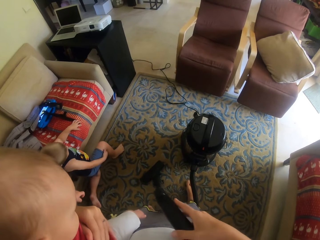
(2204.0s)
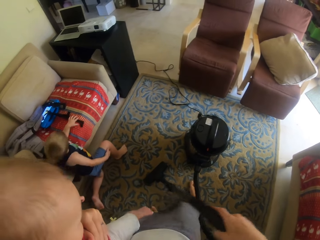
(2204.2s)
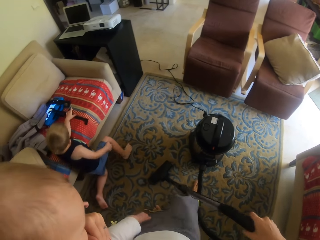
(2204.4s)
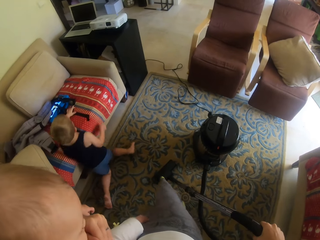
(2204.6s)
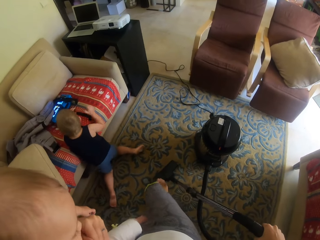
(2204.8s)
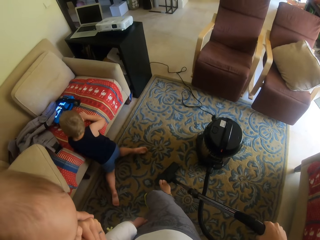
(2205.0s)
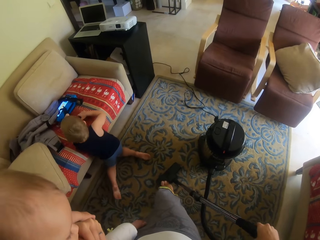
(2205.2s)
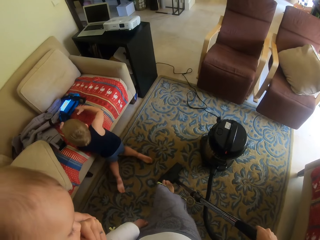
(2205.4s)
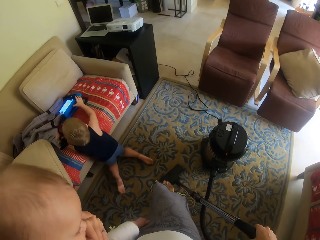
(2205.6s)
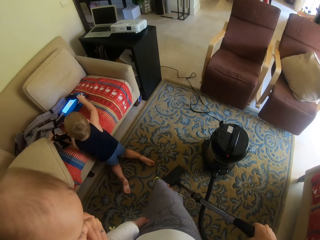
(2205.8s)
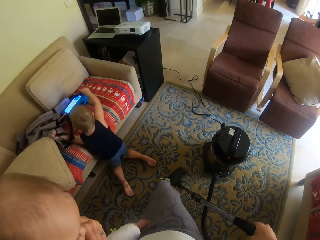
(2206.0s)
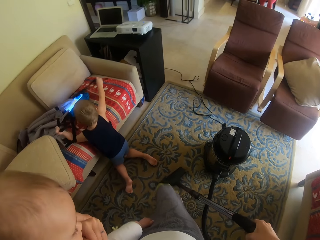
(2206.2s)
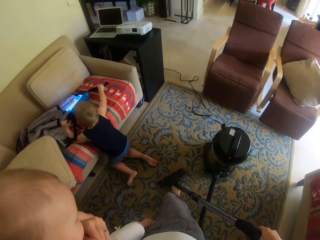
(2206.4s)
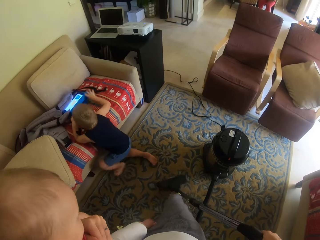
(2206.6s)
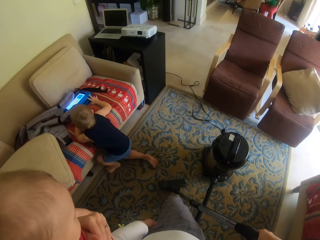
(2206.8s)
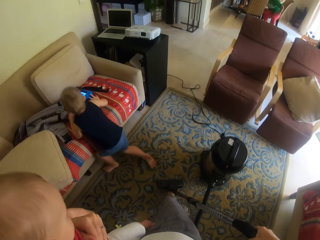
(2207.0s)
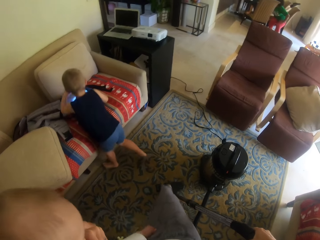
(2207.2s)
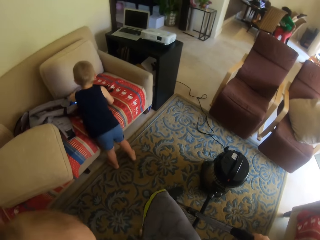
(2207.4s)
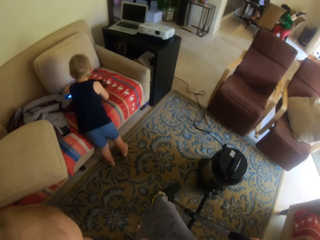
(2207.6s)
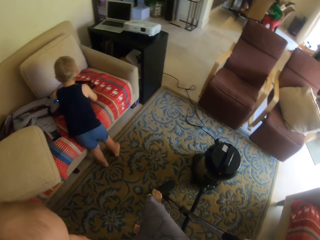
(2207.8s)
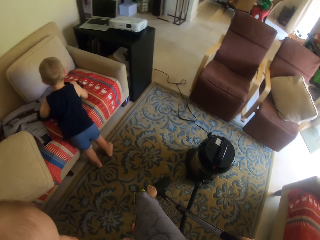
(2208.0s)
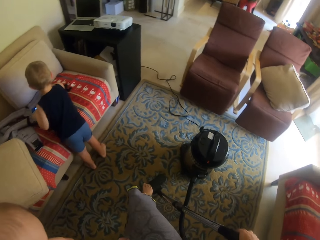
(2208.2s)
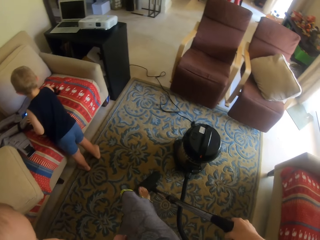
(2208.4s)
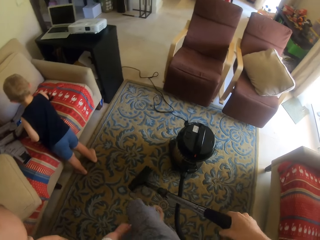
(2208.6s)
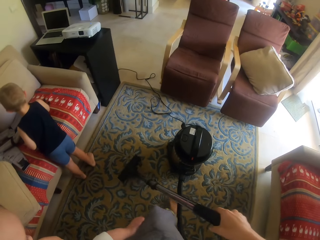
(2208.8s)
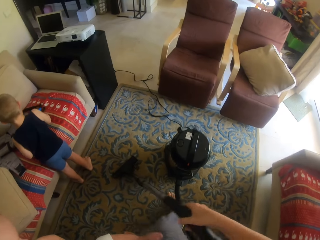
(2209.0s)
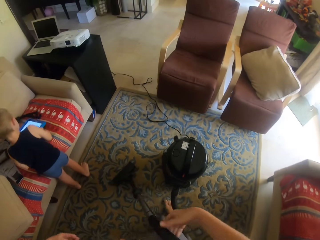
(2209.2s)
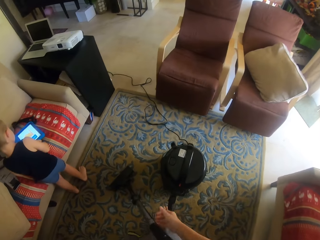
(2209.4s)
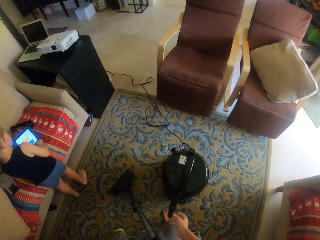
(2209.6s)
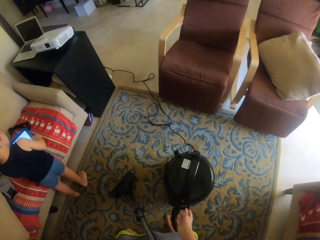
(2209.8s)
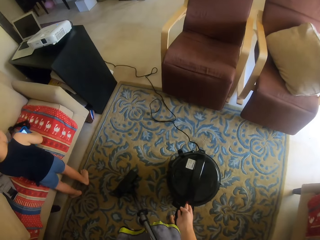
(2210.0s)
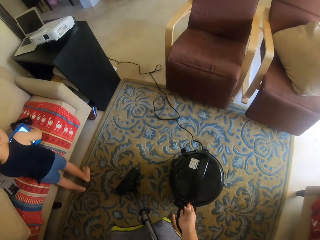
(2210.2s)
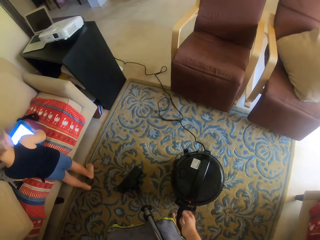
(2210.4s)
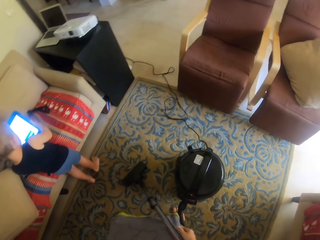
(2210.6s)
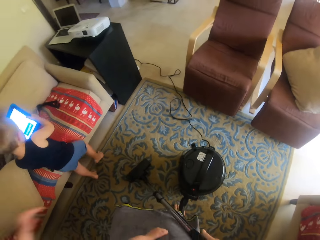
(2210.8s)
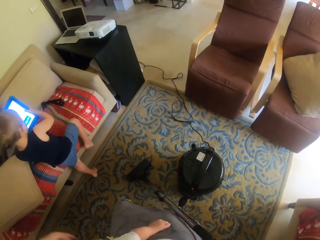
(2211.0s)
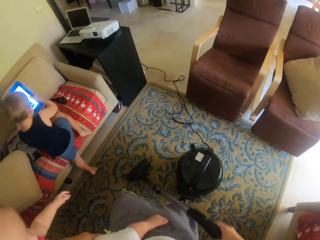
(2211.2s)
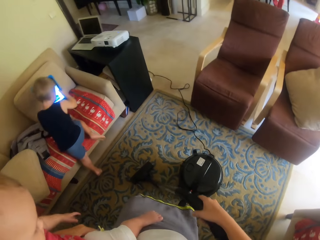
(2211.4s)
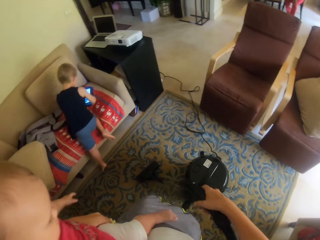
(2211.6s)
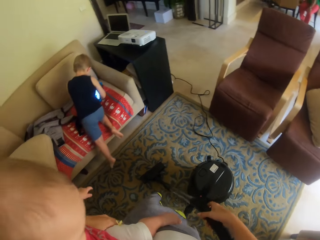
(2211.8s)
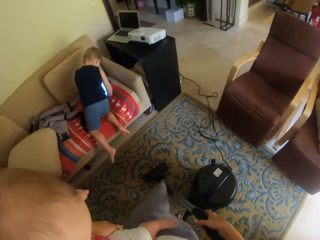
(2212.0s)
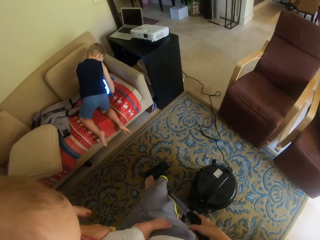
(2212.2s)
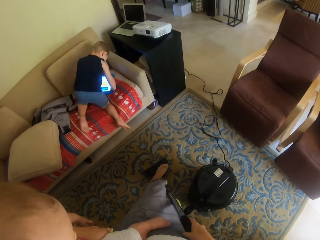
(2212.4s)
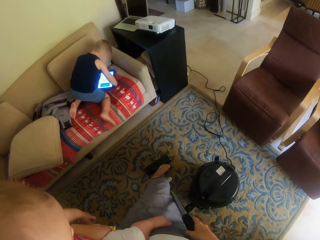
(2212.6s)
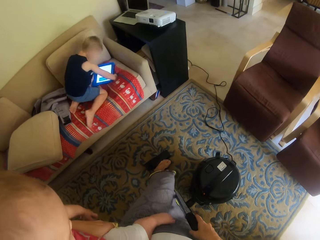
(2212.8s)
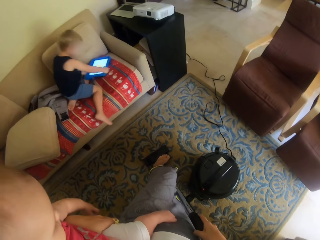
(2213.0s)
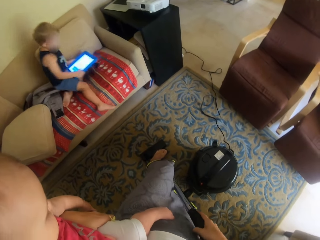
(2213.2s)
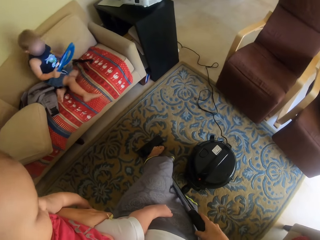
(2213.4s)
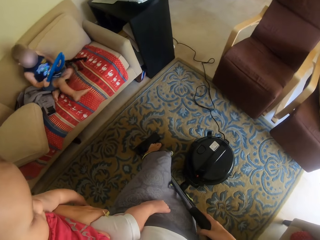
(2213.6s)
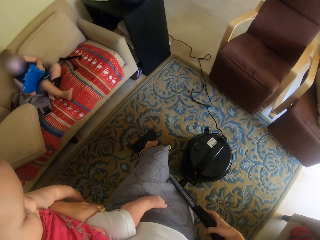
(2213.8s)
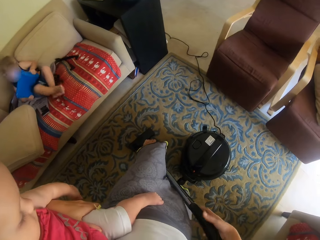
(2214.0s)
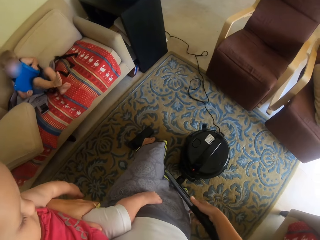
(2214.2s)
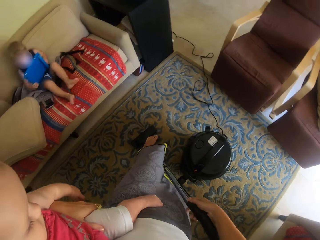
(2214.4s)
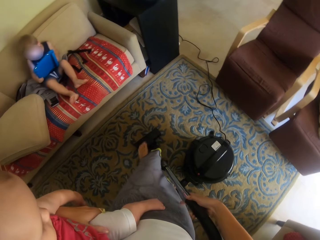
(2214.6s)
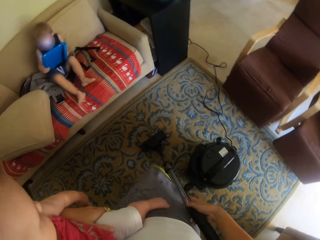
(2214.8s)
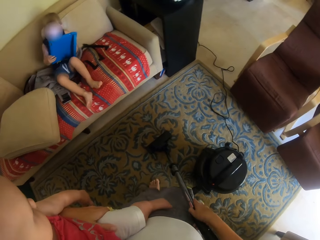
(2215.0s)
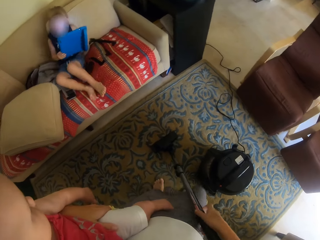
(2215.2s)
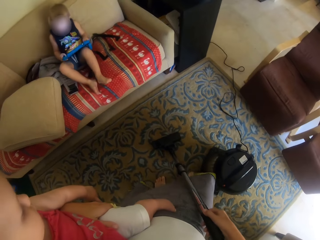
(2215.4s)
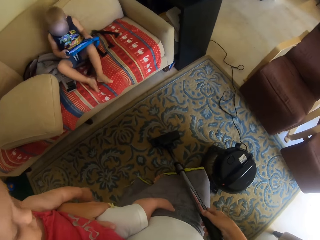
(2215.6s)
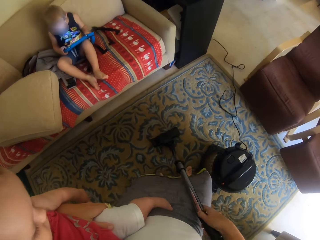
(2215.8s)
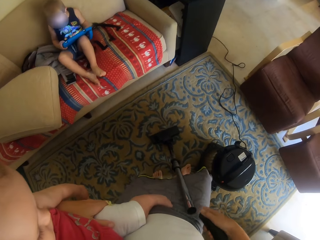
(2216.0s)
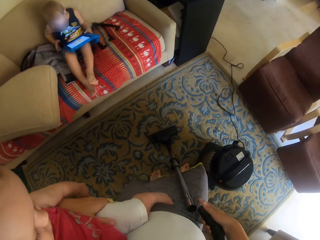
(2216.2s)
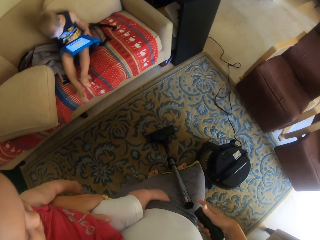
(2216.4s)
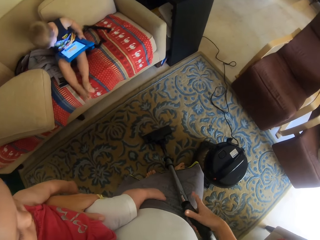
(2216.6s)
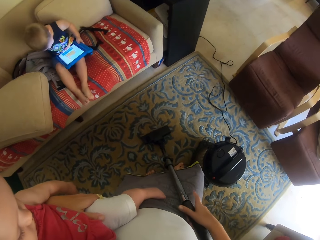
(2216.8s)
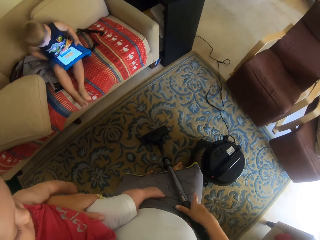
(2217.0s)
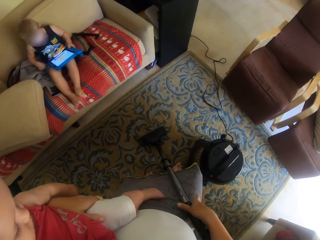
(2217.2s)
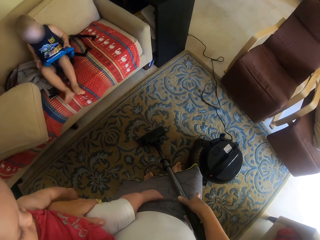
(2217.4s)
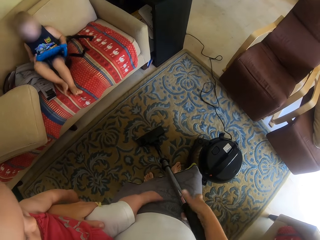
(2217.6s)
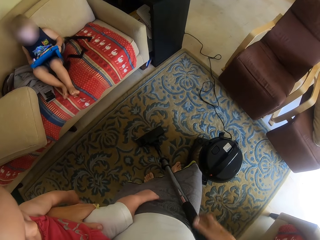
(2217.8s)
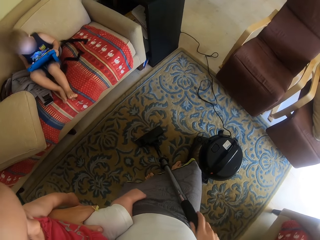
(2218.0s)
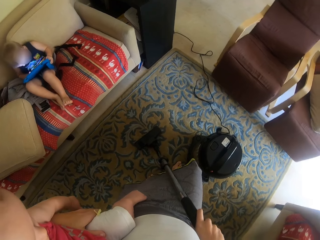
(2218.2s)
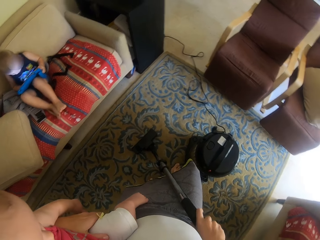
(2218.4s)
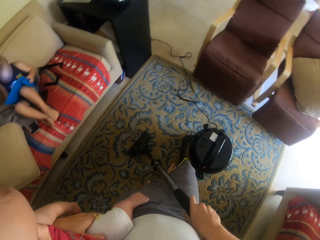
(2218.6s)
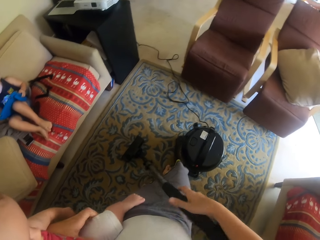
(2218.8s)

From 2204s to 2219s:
The child stands from the floor. The camera wearer switches off the vacuum cleaner. The child takes something. The camera wearer steps on the vacuum cleaner. The child picks up a tablet. The camera wearer holds the vacuum cleaner. They open the handle and return the handle of the vacuum cleaner.

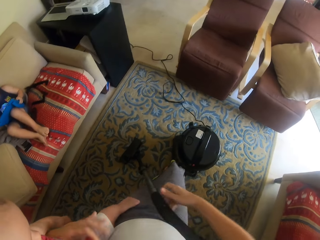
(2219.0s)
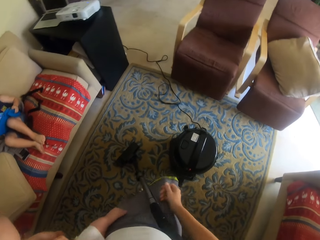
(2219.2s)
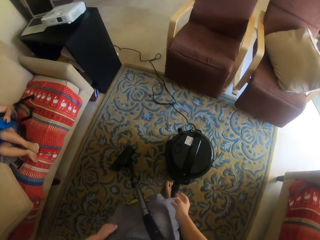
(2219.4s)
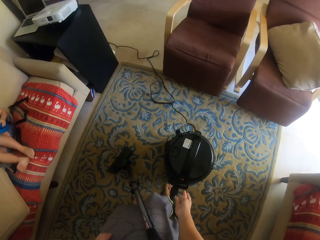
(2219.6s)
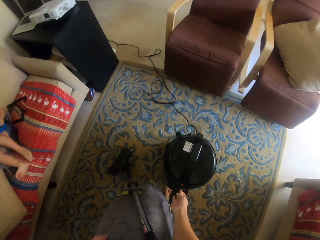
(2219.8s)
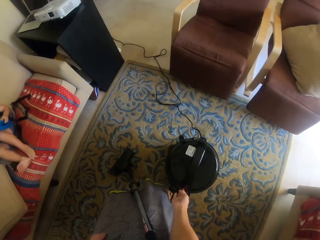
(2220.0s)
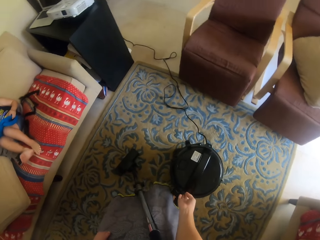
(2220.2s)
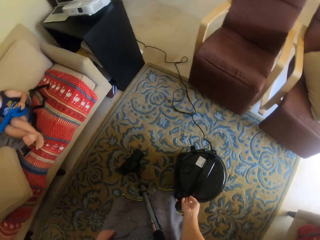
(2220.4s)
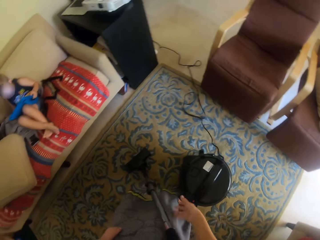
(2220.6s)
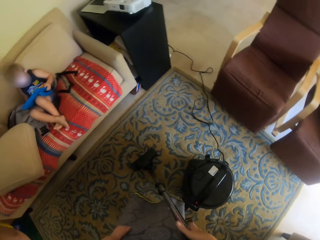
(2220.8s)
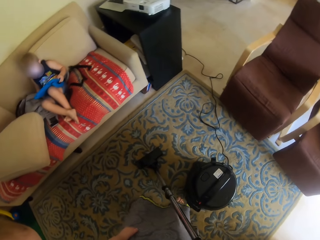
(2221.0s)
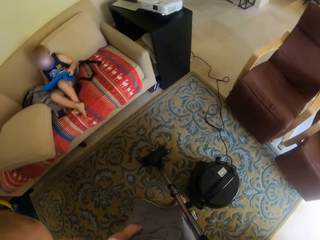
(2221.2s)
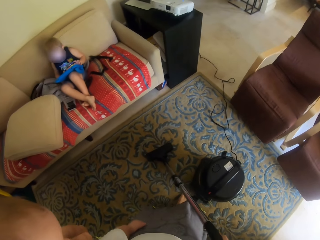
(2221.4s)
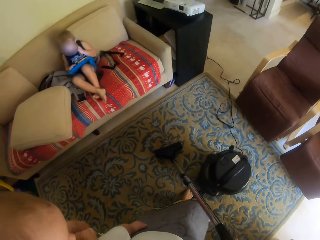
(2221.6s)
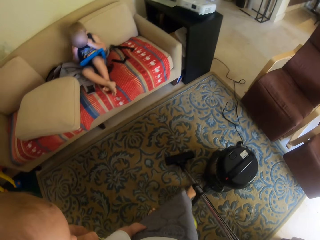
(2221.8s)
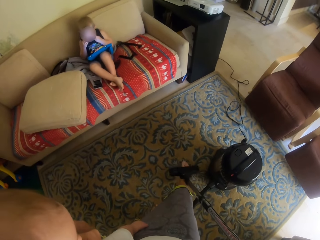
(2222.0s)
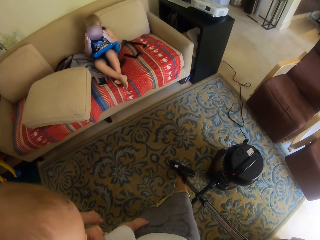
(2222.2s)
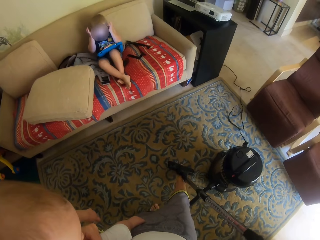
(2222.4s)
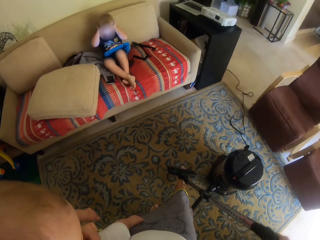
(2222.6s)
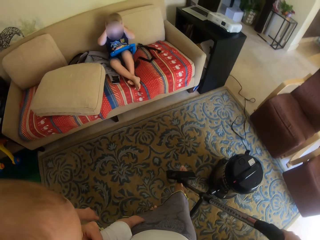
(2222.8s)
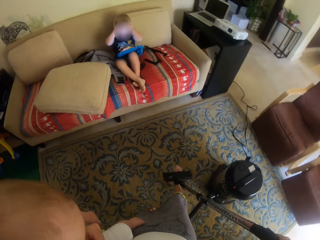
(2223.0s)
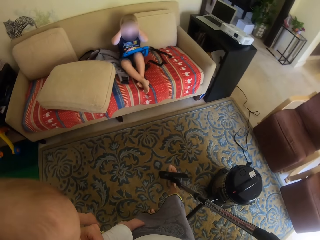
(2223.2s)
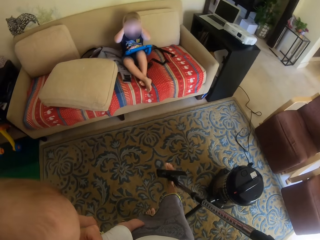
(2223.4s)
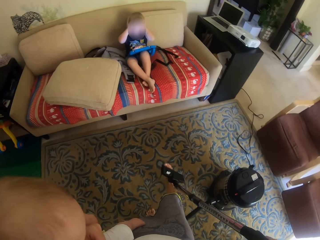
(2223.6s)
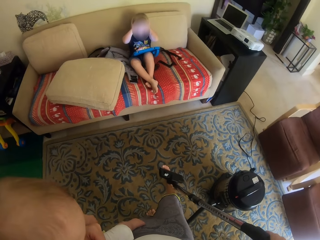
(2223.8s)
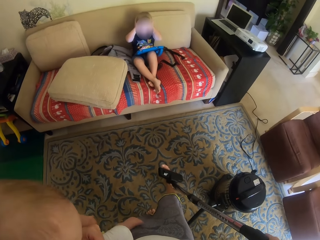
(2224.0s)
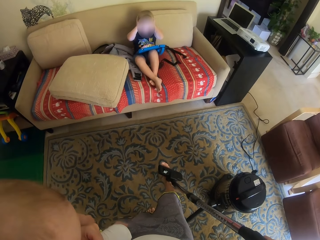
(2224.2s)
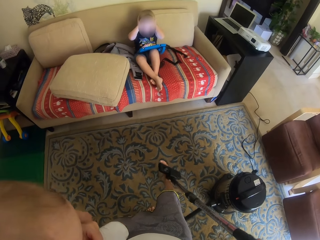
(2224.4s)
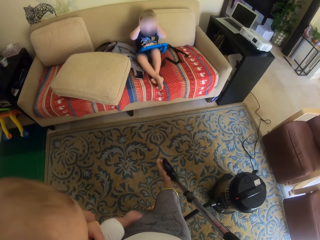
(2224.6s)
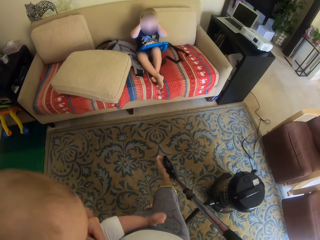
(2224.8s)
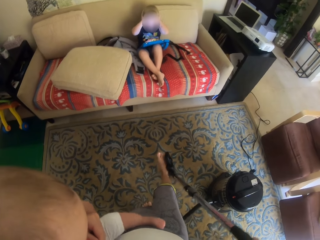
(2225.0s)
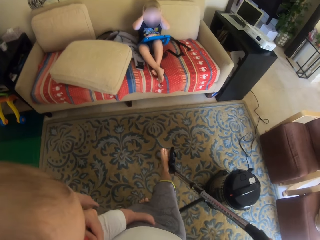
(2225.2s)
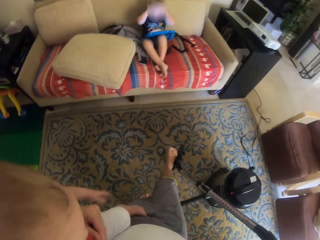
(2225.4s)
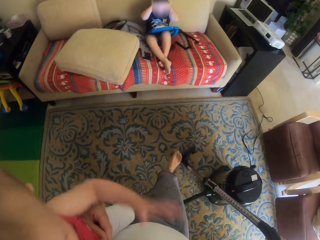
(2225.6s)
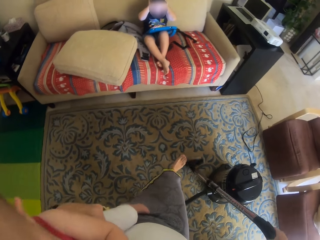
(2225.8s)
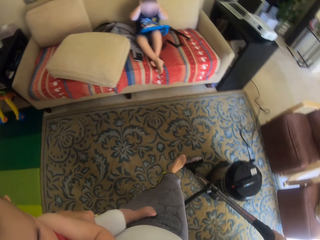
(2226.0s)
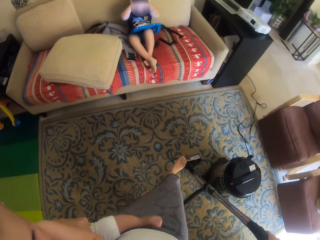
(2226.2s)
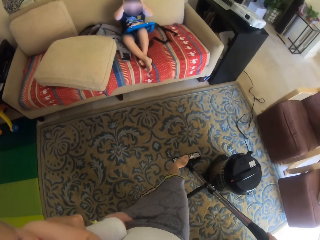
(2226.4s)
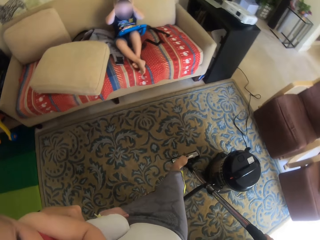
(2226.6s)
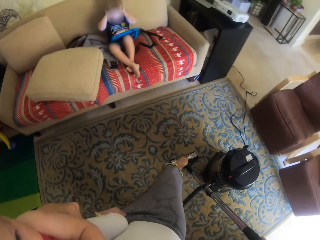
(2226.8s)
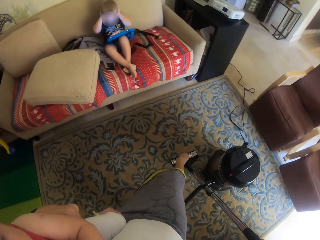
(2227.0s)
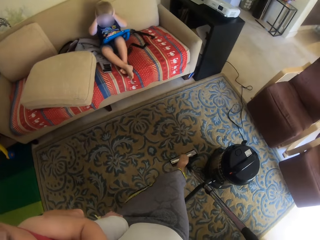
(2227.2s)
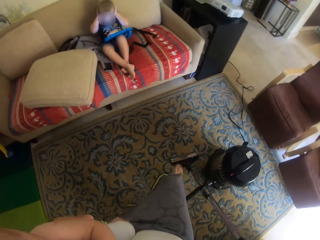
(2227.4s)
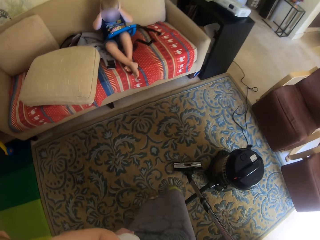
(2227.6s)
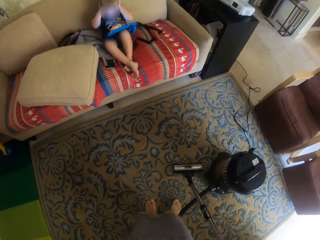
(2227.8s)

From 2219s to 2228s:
The camera wearer switches on the vacuum cleaner. They lift the nozzle of the vacuum cleaner with the leg and step on the vacuum cleaner.
